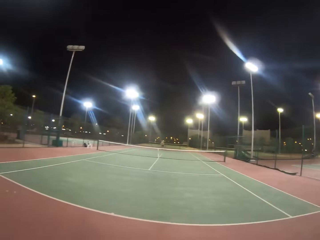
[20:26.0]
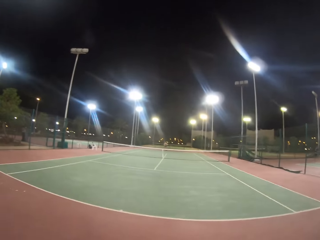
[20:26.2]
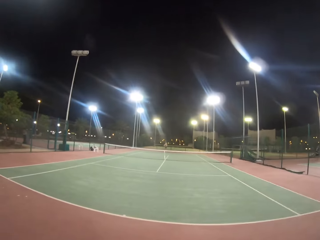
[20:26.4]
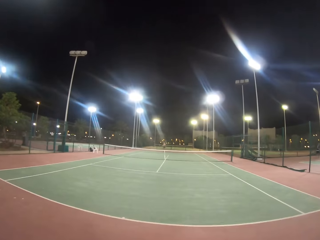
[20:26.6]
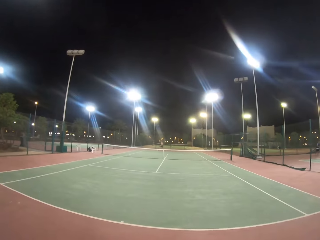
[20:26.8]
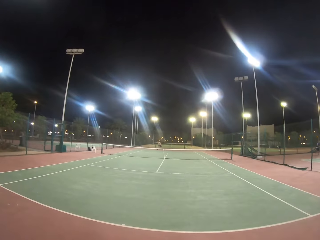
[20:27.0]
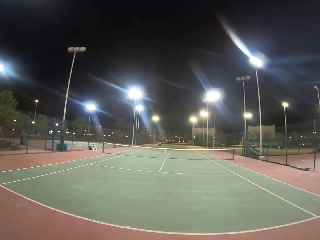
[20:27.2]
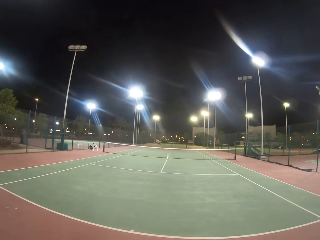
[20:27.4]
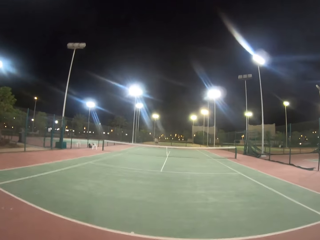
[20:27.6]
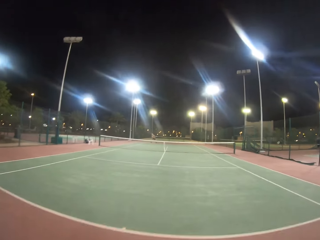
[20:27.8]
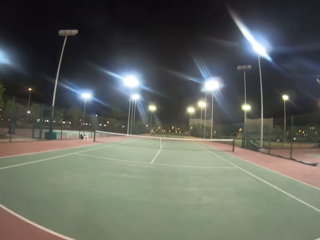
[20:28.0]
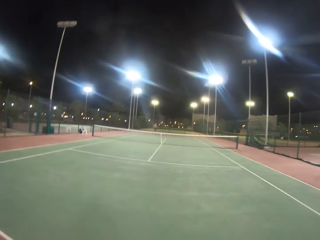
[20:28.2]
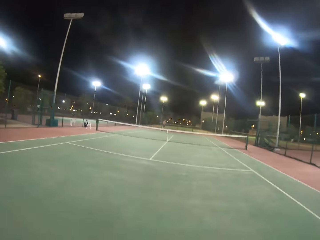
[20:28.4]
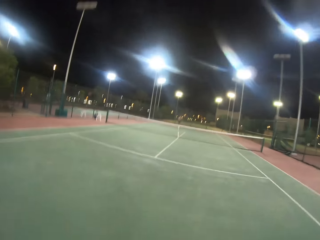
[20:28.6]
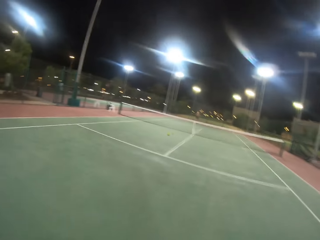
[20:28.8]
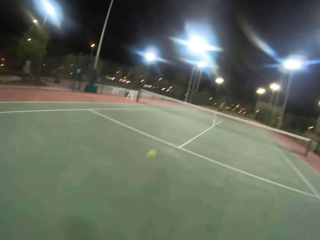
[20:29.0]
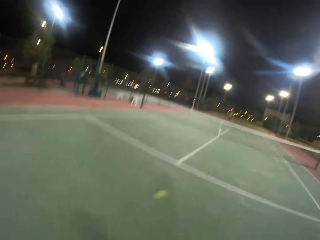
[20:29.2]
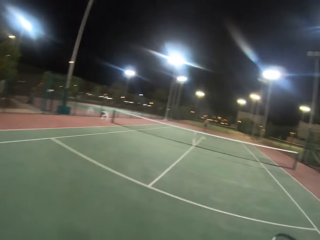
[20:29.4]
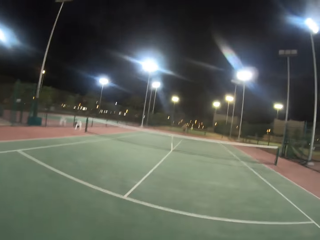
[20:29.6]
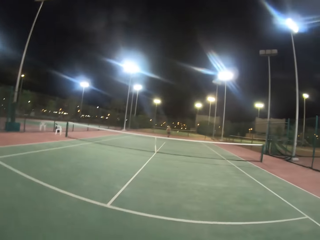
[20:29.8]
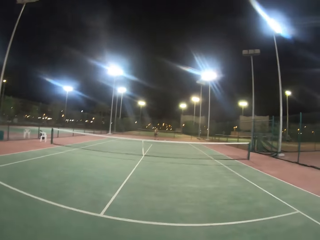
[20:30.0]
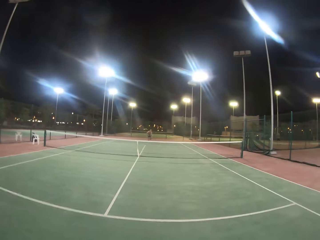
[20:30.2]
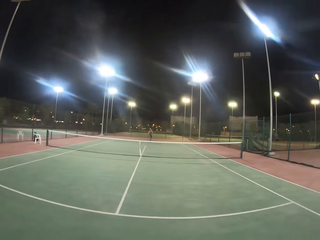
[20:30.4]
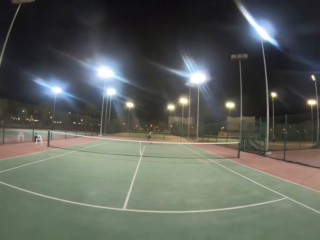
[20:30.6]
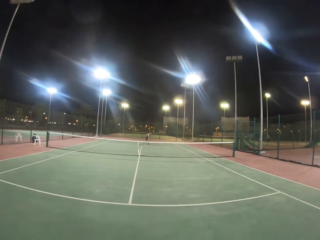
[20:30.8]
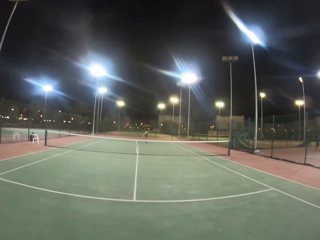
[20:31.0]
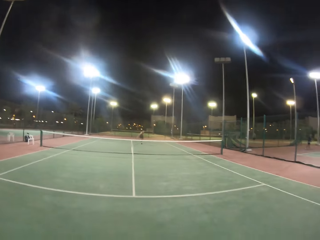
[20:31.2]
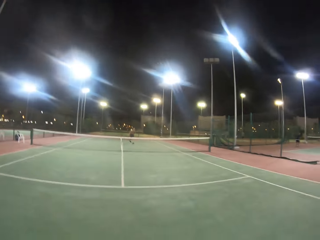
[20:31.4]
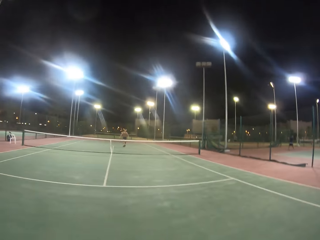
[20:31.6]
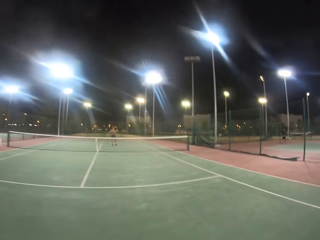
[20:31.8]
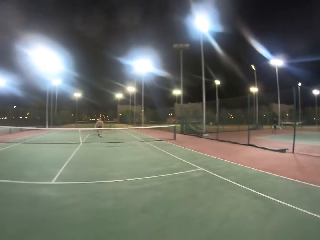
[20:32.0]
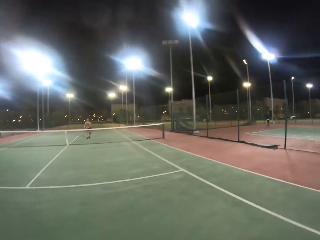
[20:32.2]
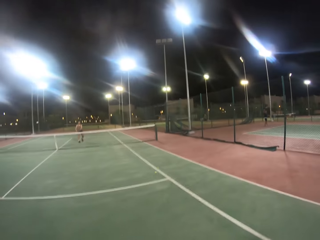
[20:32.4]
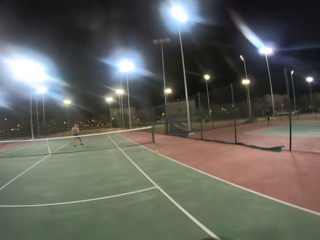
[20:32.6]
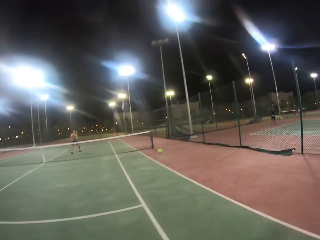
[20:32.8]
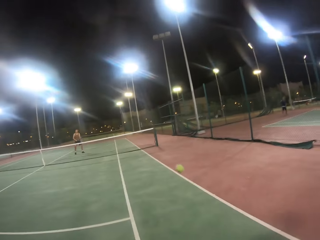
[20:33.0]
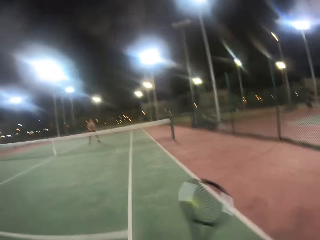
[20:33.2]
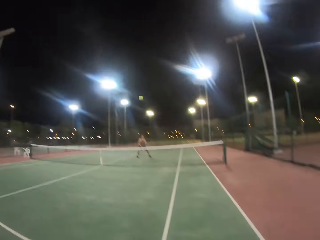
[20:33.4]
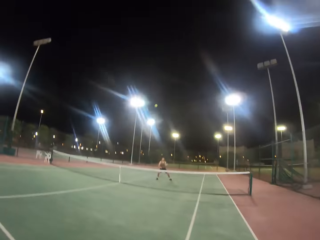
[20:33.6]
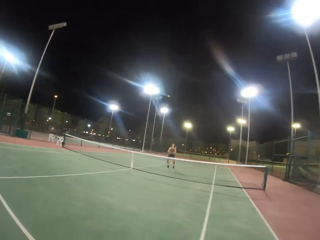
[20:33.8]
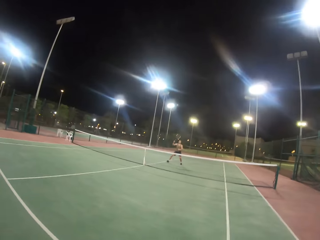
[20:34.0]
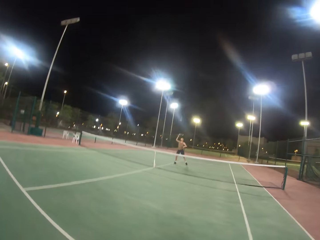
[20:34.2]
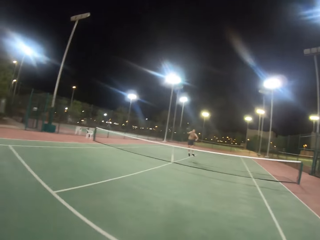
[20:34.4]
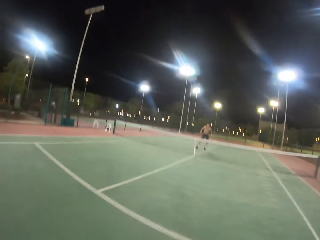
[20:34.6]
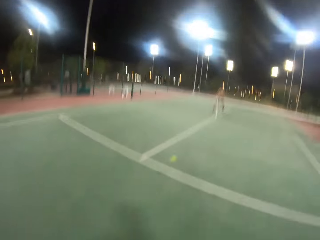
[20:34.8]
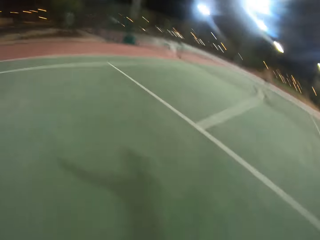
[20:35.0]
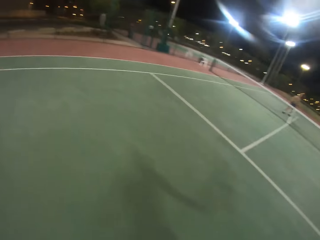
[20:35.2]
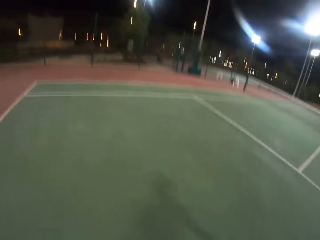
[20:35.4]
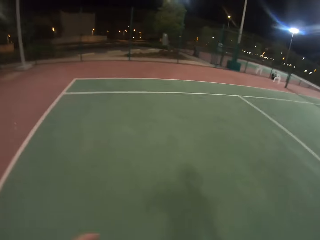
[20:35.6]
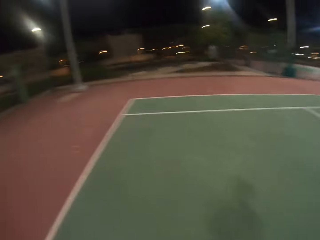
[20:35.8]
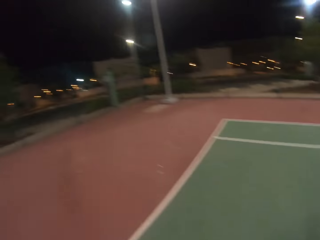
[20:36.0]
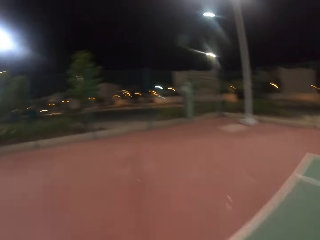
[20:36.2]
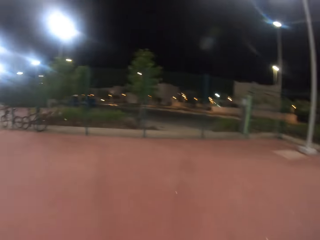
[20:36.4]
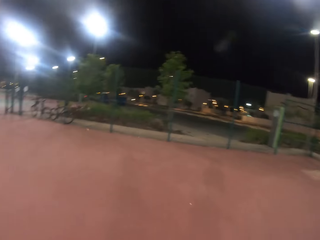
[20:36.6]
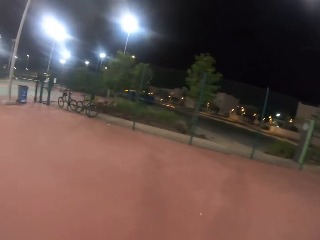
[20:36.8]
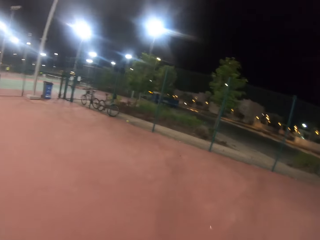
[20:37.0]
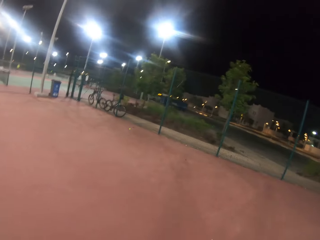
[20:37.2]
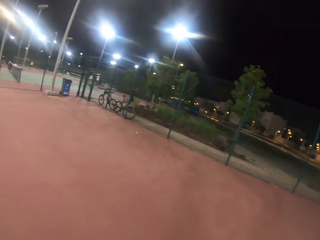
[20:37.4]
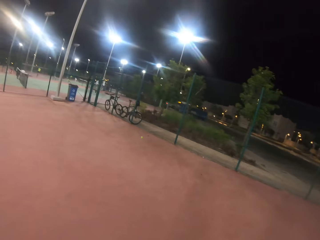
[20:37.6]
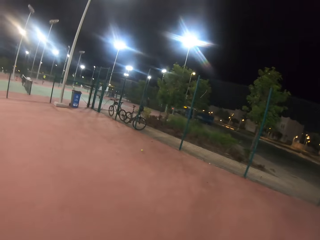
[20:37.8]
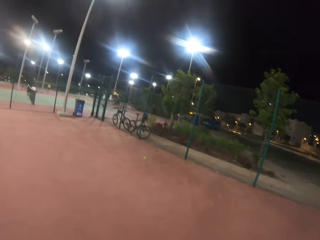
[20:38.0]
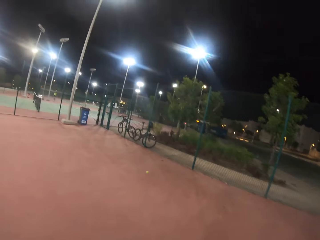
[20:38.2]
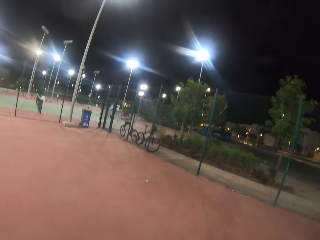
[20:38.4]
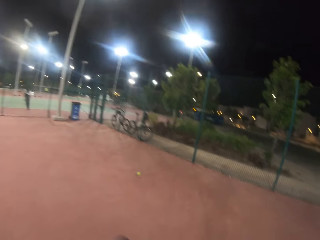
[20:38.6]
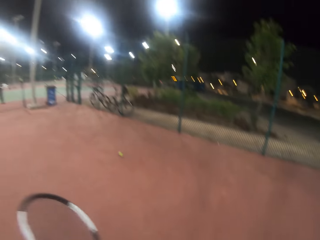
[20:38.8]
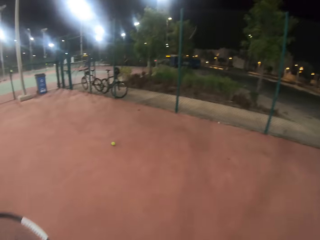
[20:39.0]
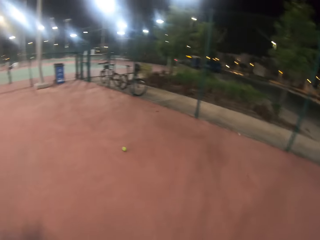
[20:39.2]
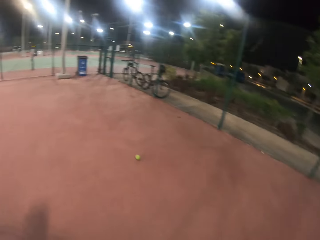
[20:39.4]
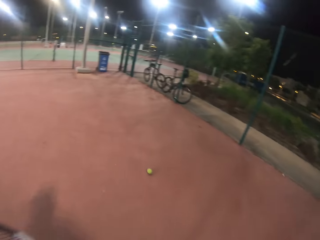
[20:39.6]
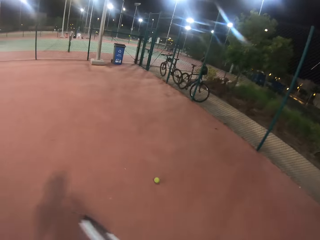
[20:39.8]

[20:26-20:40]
The camera wearer hits the ball with the racket. A man hits the ball with the racket. The camera wearer hits the ball with the racket. The man hits the ball with the badminton racket. The camera wearer hits the ball with the badminton racket. The man hits the ball with the badminton racket. The camera wearer hits the ball with the badminton racket. They run in the badminton court and walk around in the badminton court.

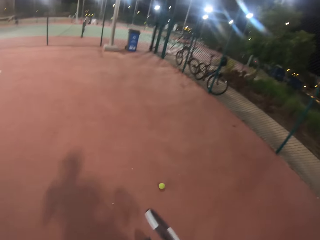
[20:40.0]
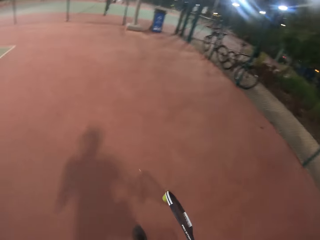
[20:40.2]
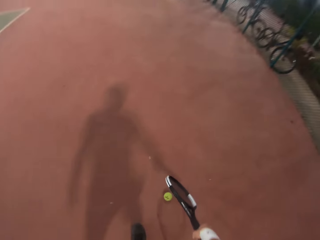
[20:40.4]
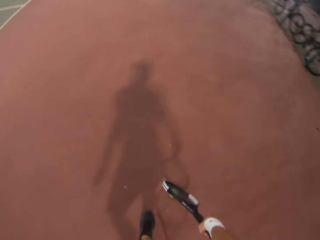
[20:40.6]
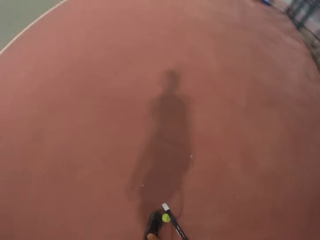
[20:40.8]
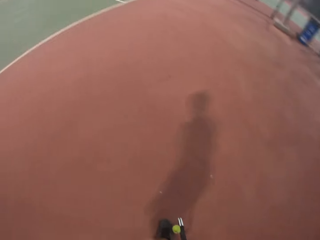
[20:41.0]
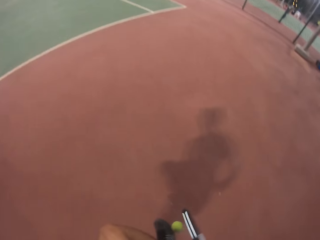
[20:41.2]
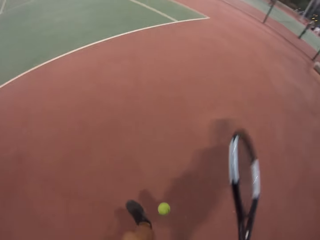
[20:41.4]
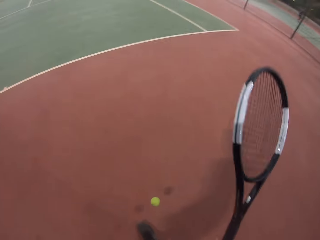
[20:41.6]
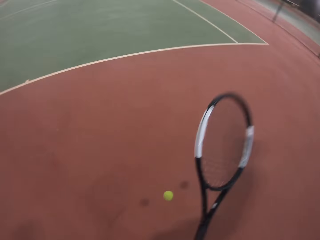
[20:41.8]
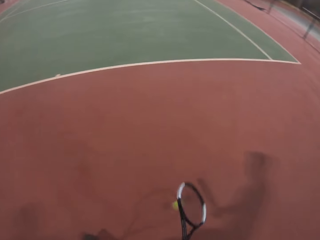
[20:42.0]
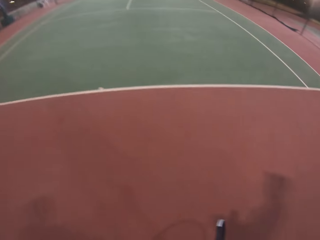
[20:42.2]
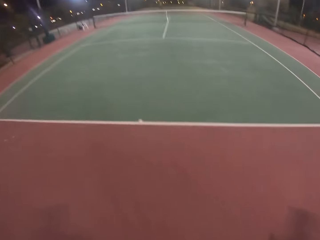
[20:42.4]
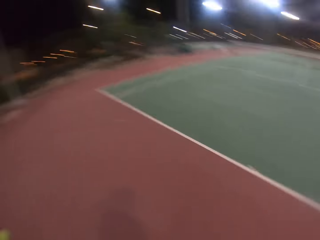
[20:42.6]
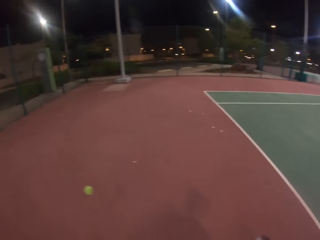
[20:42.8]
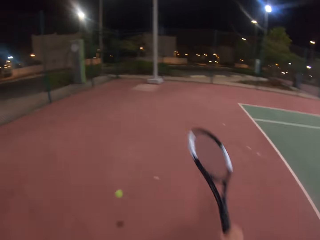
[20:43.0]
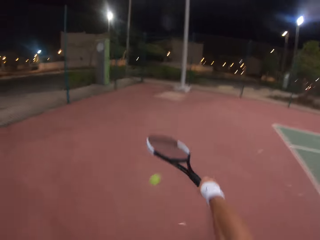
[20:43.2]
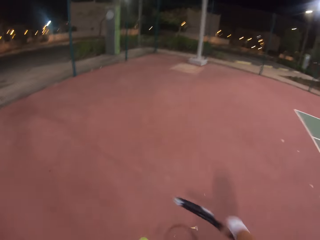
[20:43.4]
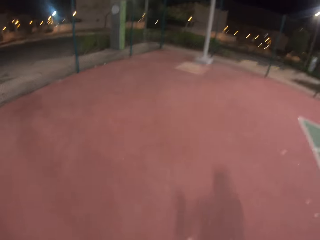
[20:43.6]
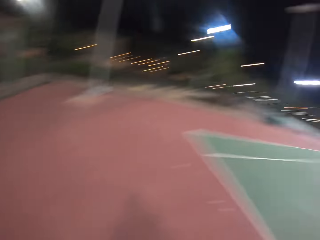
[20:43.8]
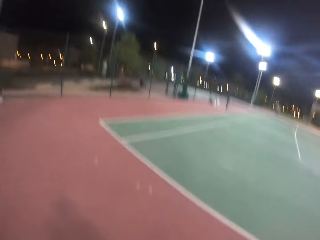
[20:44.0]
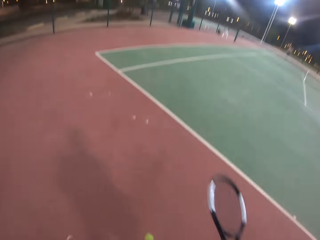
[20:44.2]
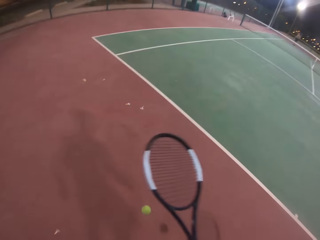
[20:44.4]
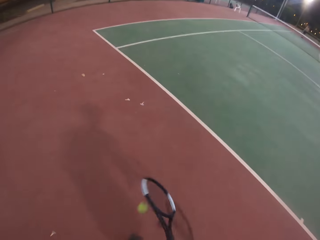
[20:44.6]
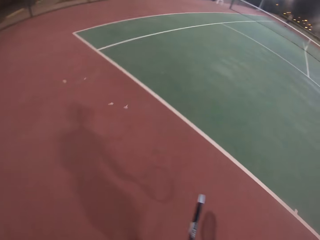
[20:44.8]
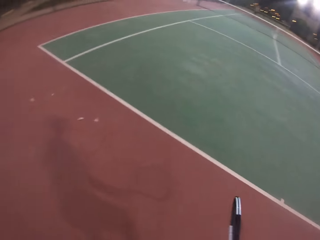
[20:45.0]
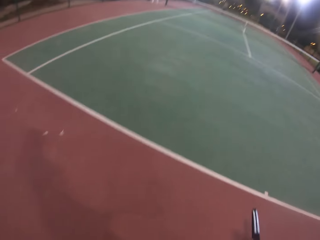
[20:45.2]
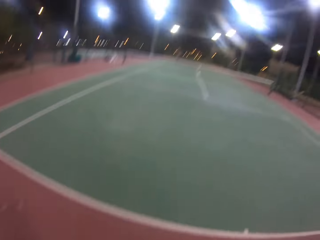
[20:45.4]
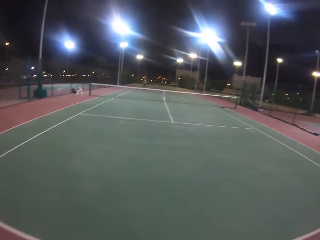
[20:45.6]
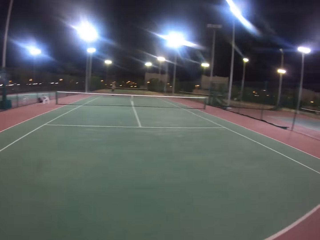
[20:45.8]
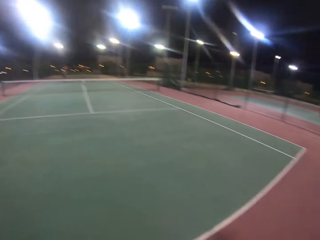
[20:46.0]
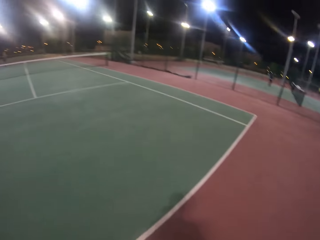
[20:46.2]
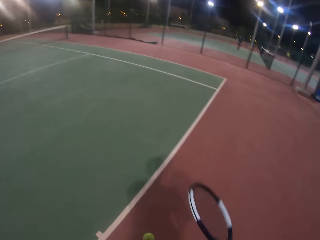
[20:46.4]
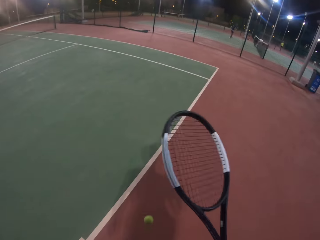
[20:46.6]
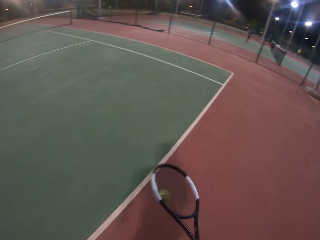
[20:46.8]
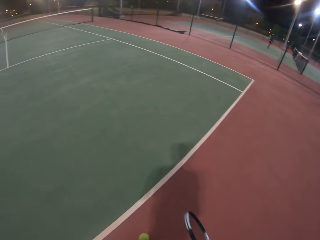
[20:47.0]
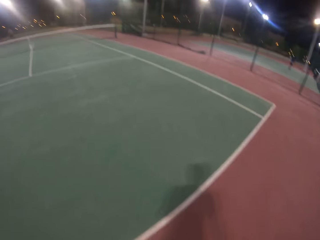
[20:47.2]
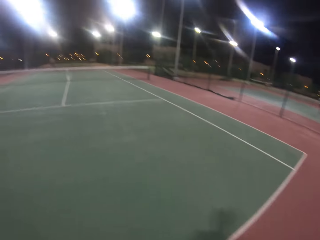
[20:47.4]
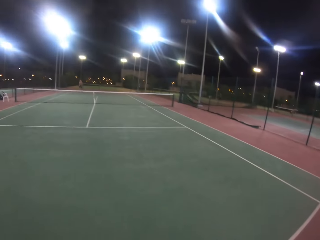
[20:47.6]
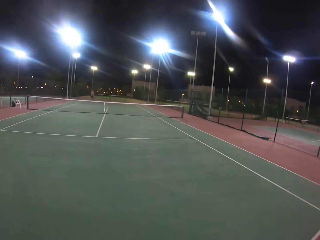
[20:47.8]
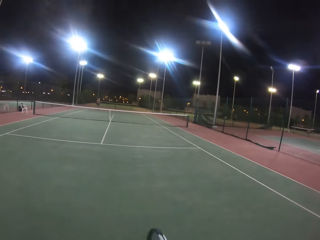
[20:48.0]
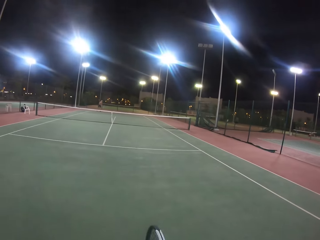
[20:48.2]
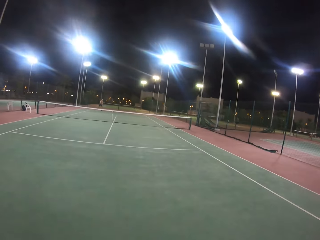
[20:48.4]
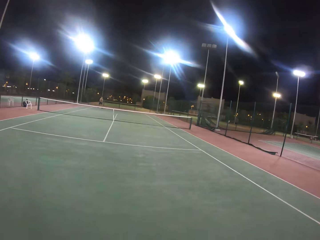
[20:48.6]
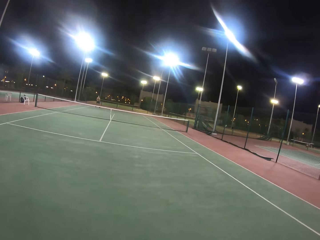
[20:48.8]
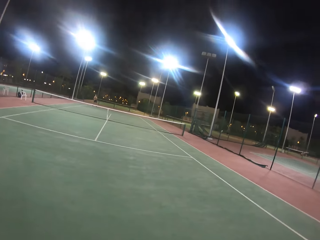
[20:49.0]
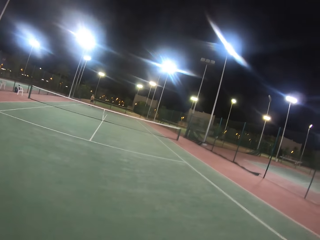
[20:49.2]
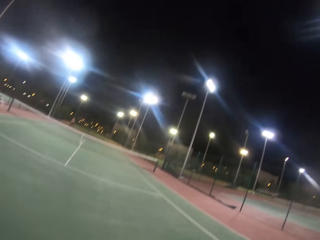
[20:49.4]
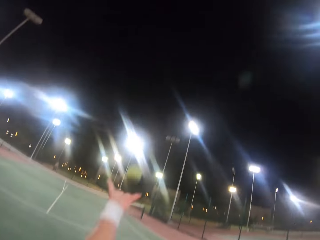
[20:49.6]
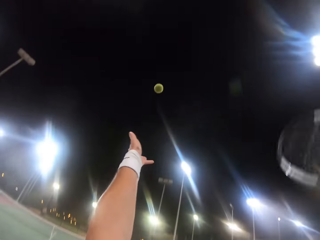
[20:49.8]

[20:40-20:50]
The camera wearer picks the ball from the ground. They bounce the ball with the badminton racket.
